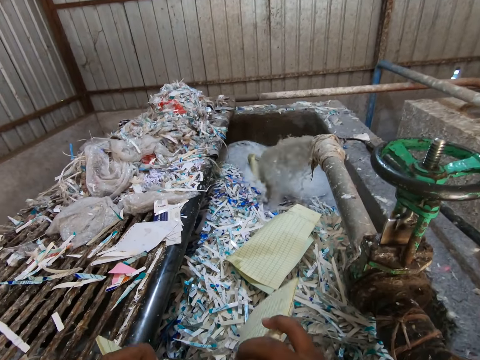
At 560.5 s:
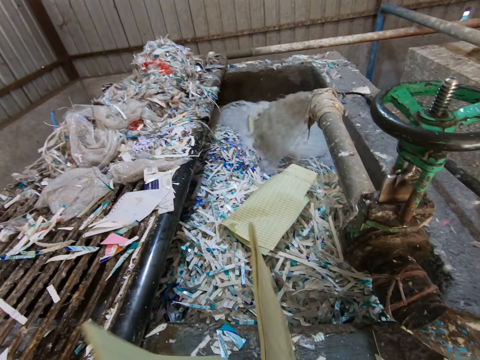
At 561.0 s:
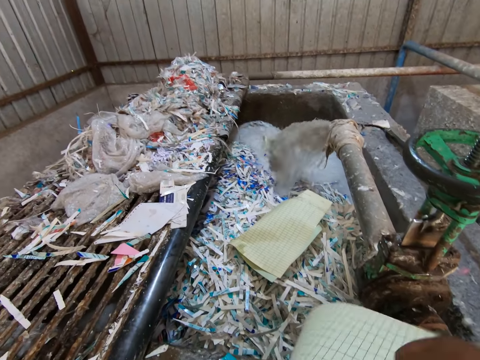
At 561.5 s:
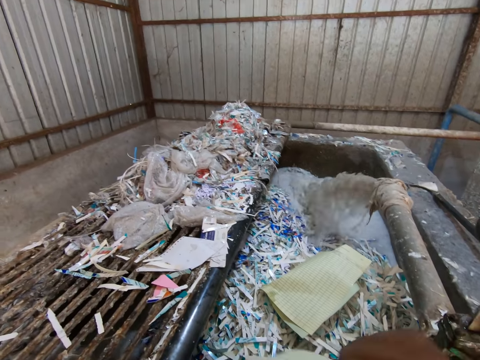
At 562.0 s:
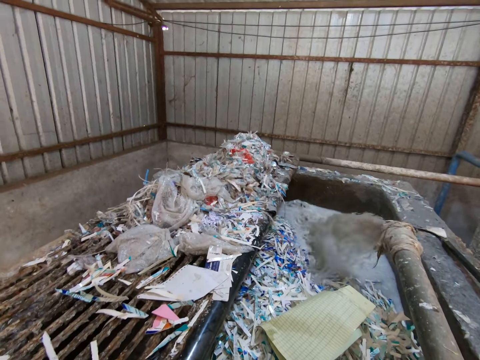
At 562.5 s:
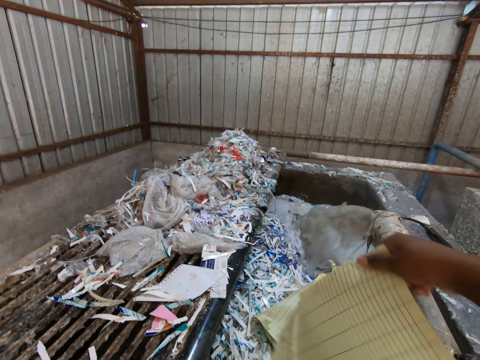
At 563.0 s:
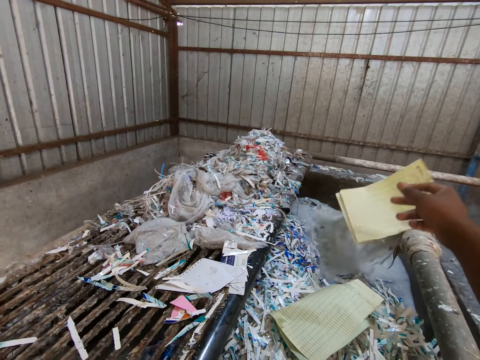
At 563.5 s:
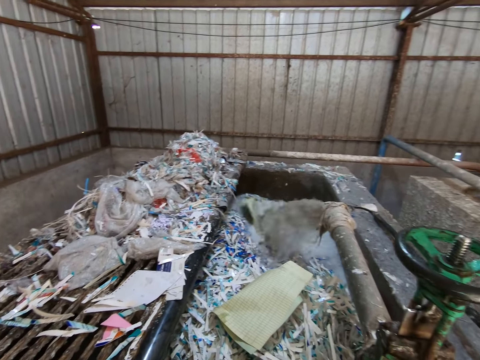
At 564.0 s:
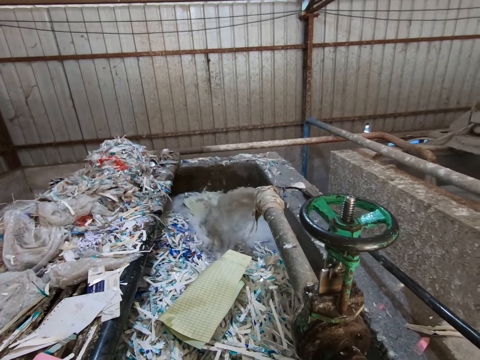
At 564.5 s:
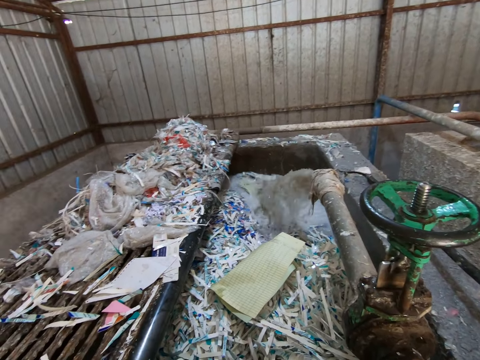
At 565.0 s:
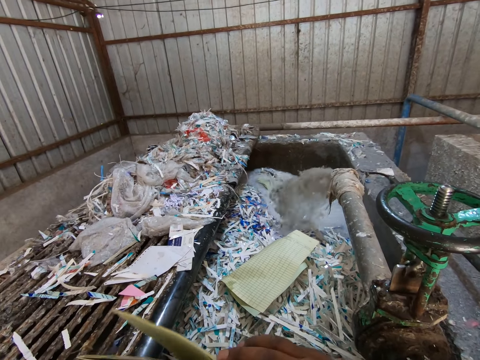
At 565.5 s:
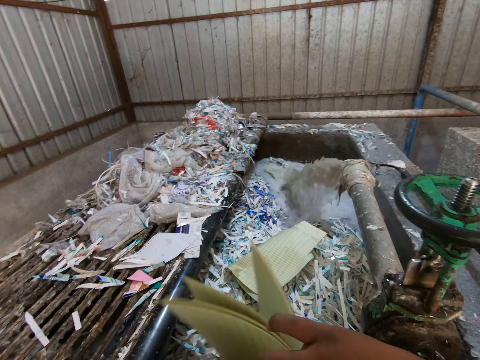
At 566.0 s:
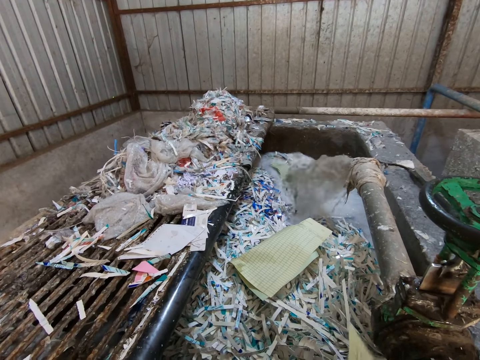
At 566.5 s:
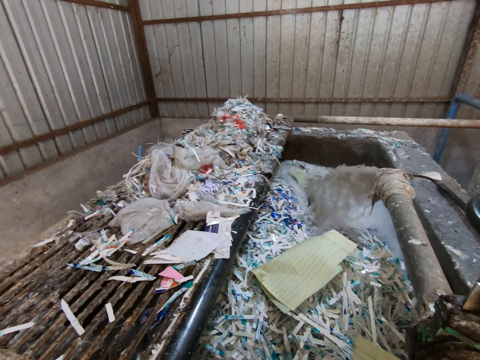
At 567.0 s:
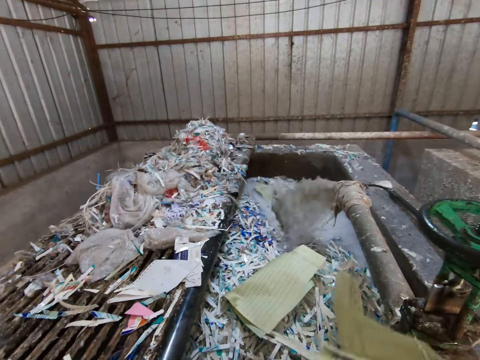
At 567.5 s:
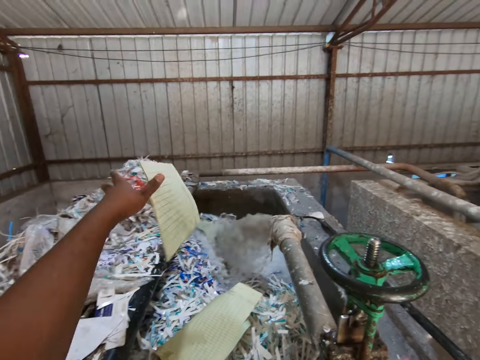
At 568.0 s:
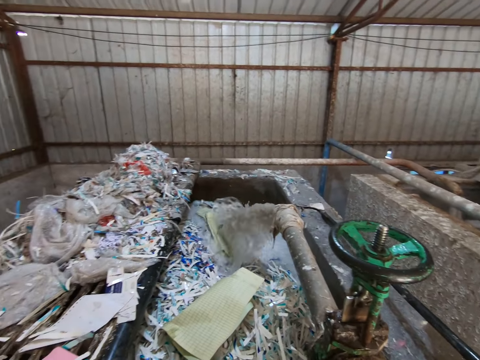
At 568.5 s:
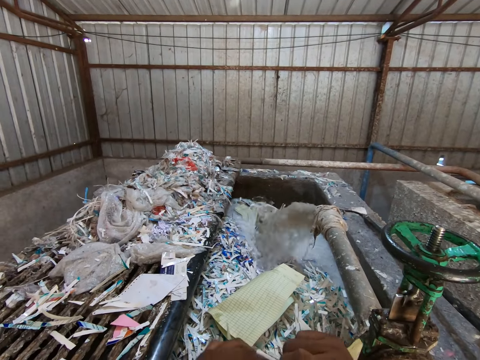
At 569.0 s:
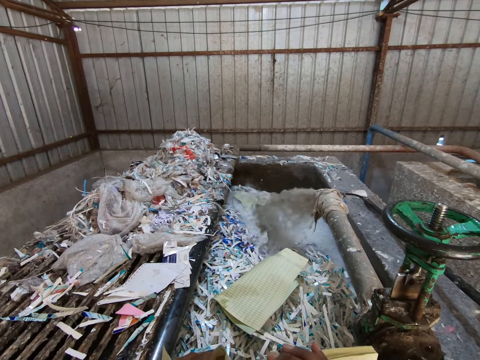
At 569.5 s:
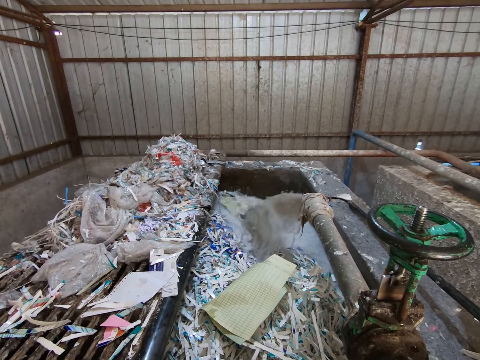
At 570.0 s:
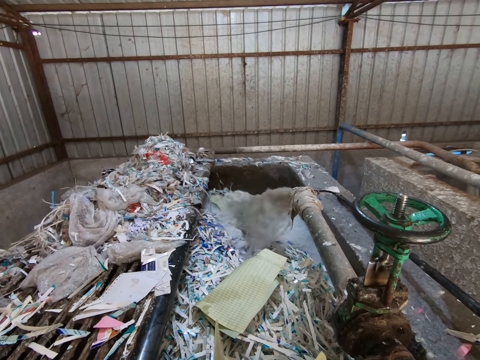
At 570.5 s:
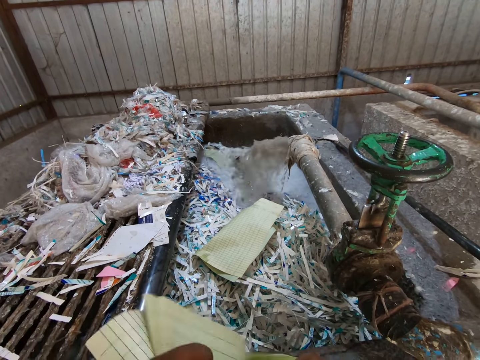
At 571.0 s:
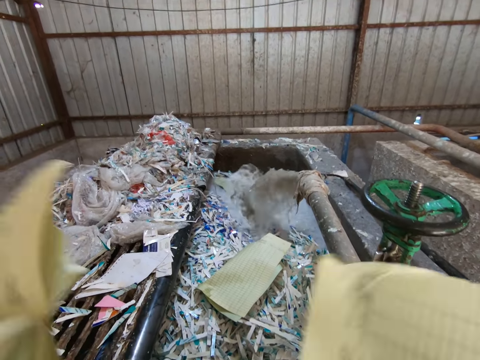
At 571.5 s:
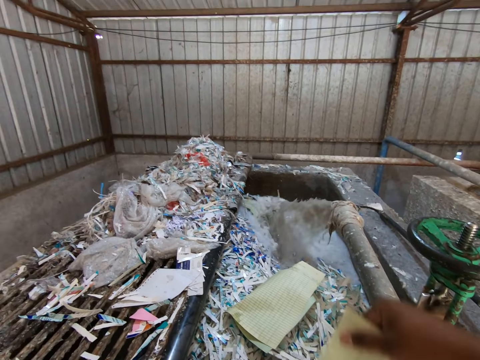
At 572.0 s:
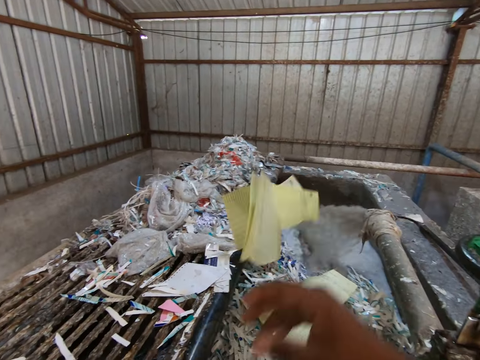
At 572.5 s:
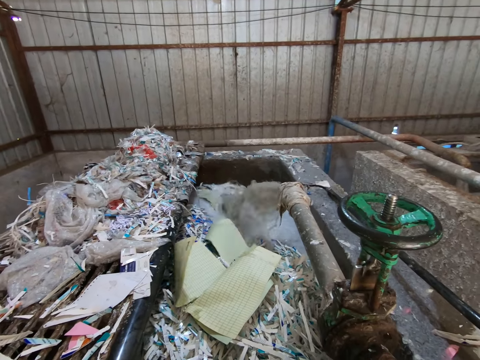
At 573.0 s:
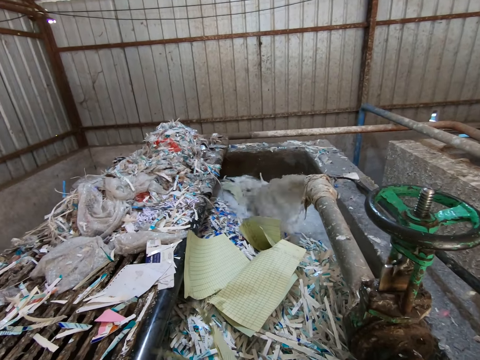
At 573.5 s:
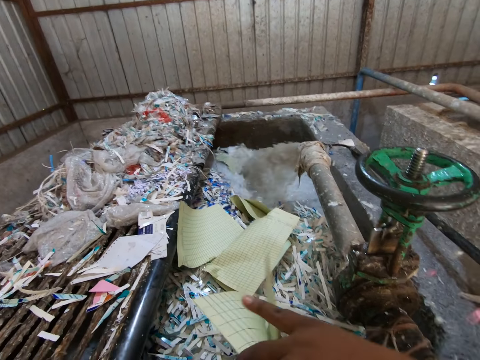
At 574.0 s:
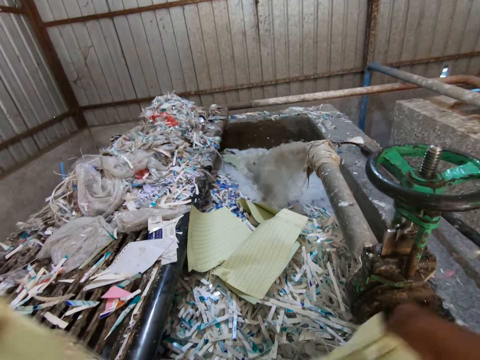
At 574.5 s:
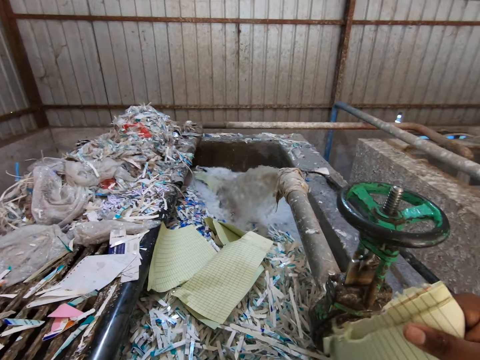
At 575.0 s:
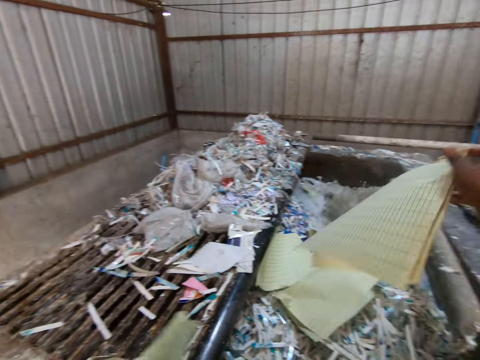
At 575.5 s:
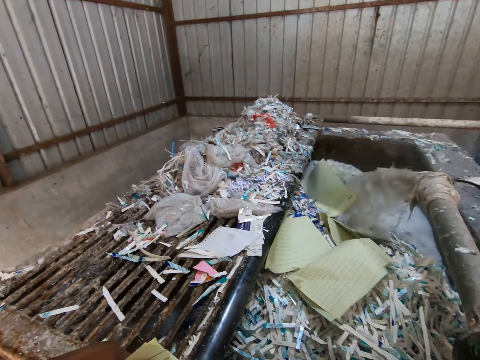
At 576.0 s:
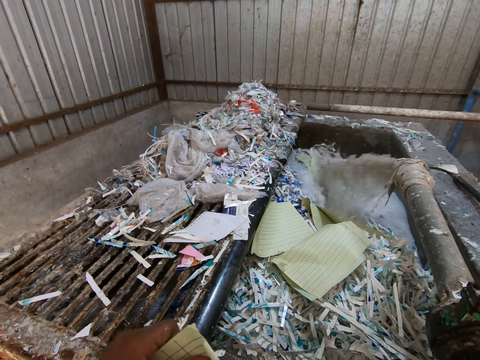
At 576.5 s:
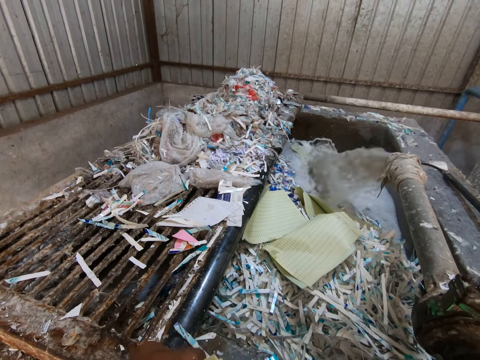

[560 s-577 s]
The camera wearer tears leaves from the book in his left hand with his right hand. He throws the leaves in his right hand into the concrete pond. He tears leaves from the book in his left hand with his right hand. He throws the leaves in his left hand into the concrete pond. He tears leaves from the book in his left hand with his right hand. He throws the leaves in his right hand into the concrete pond. He tears leaves from the book in his left hand with his right hand. He throws the leaves in his right hand into the concrete pond.

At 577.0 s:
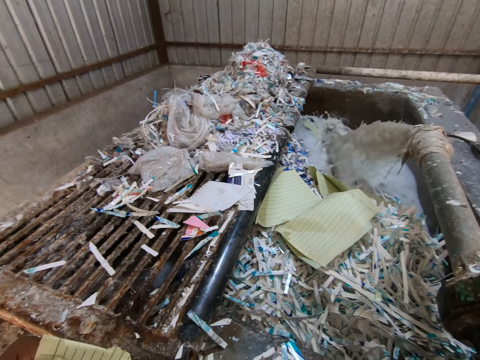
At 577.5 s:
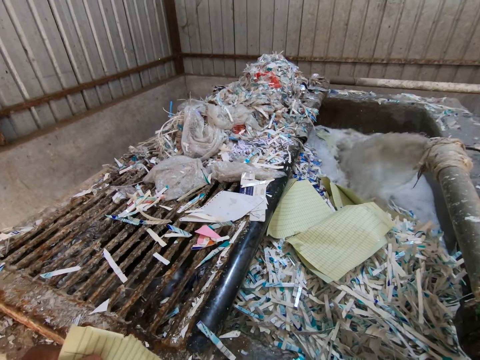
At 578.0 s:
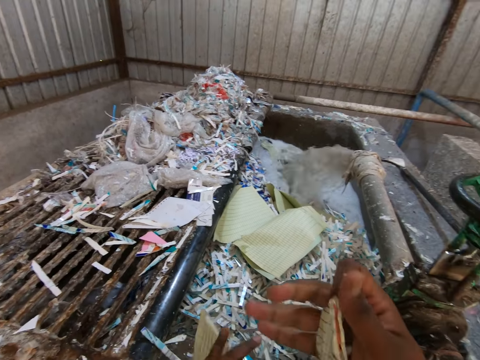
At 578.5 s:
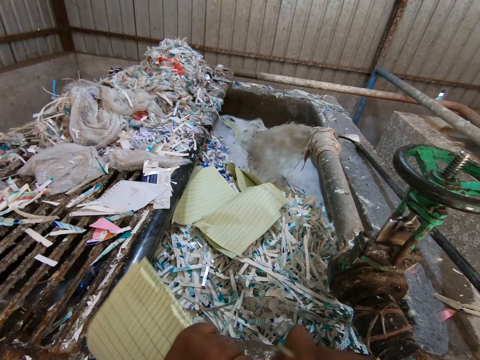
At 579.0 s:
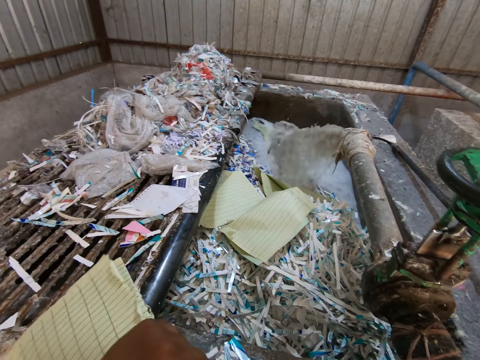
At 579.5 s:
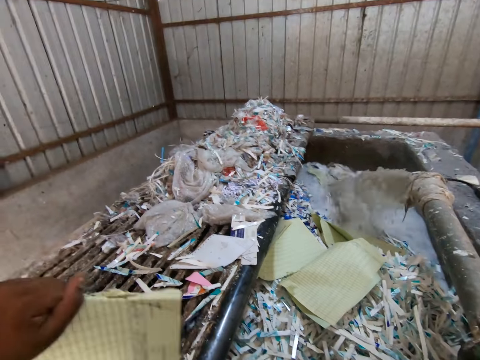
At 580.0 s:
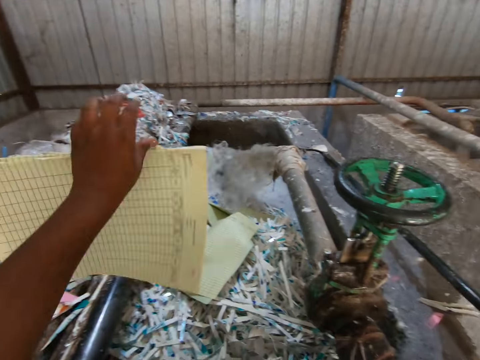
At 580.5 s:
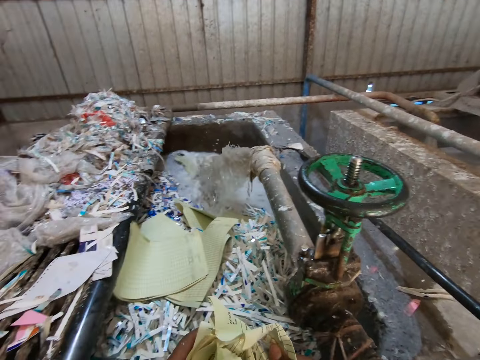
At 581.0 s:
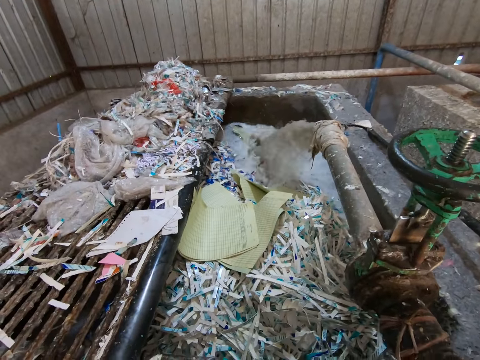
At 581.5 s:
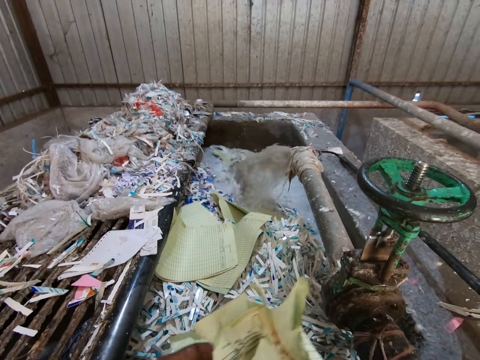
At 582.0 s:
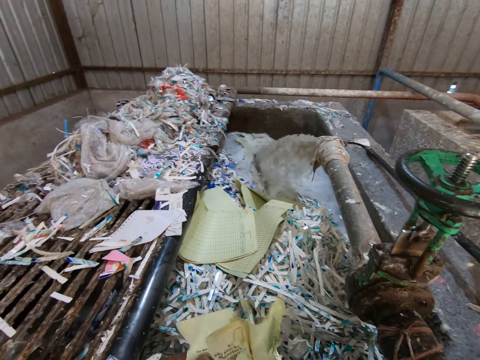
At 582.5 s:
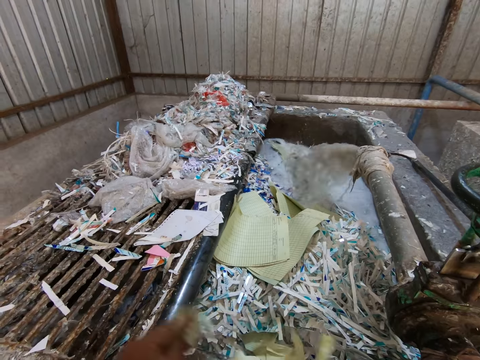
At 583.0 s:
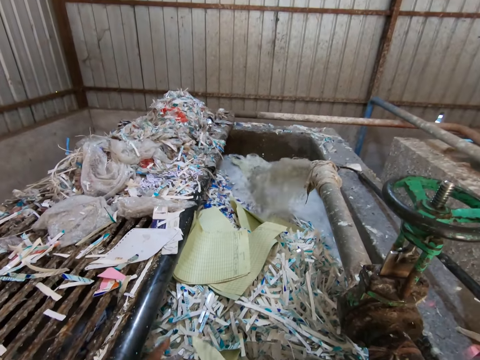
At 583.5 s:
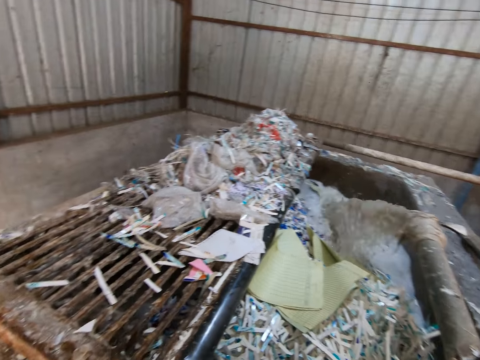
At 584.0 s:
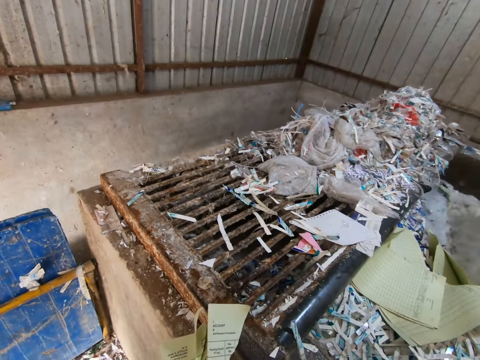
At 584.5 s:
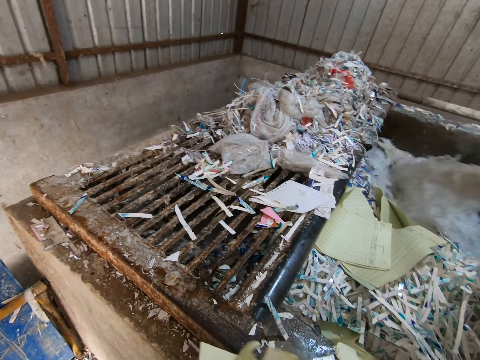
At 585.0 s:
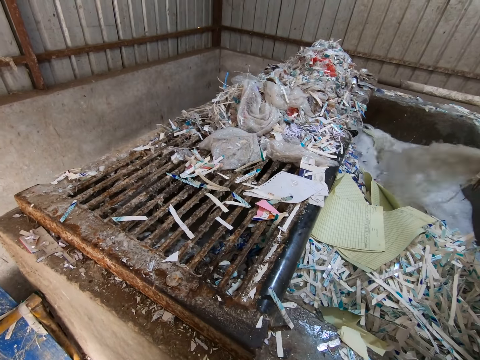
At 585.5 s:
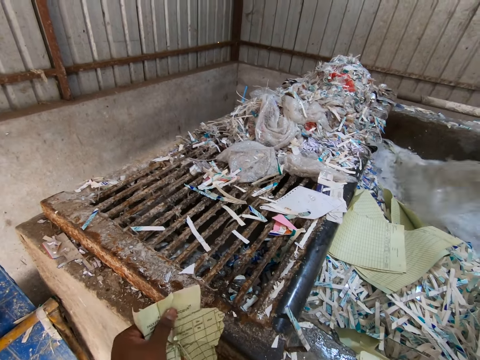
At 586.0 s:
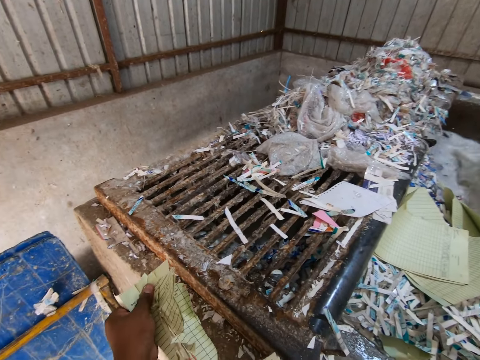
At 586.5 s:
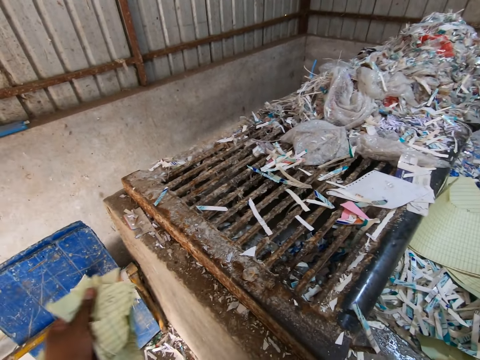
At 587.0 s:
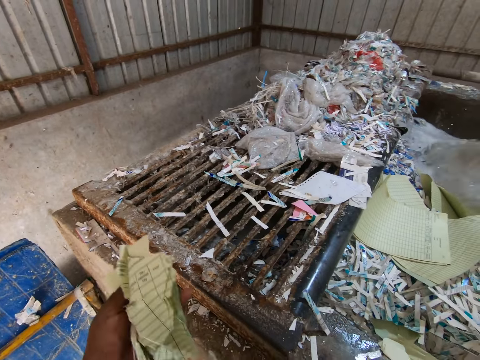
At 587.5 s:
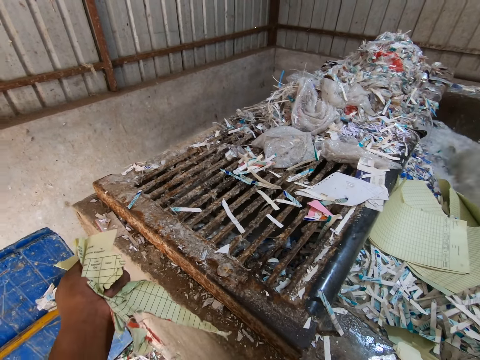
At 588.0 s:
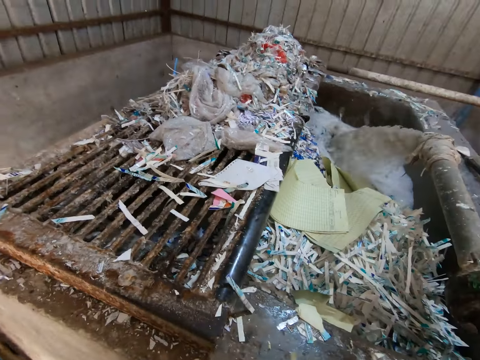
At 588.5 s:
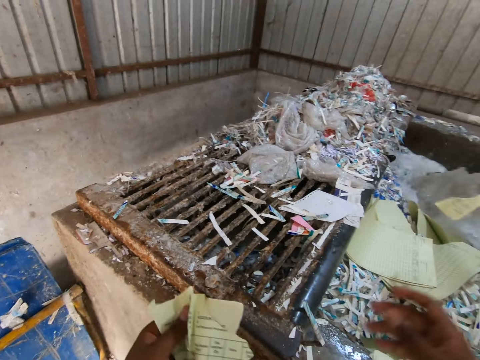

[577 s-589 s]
The camera wearer tears leaves from the book in his left hand with his right hand. He throws the leaves in his left hand into the concrete pond. He tears leaves from the leaves in his right hand with his left hand. He throws the leaves in his right hand into the concrete pond.
